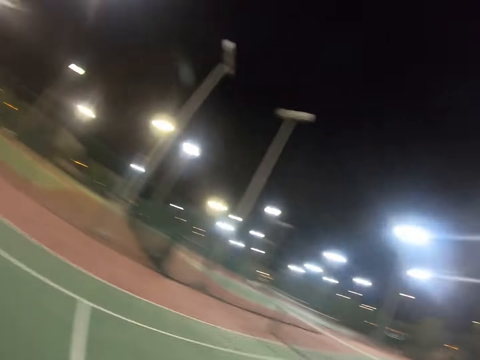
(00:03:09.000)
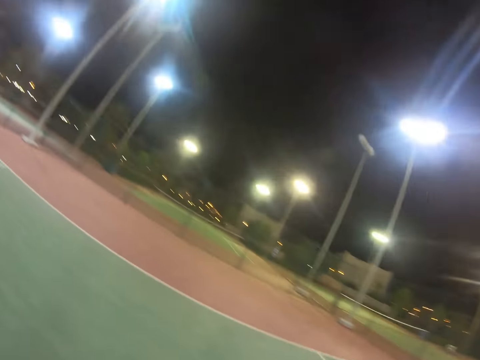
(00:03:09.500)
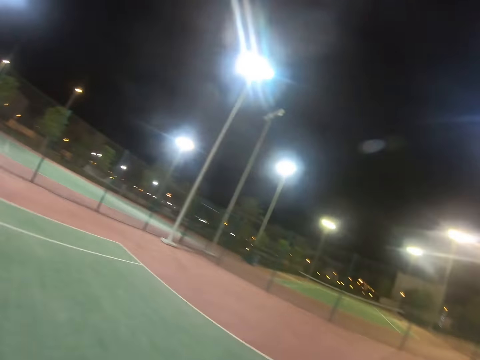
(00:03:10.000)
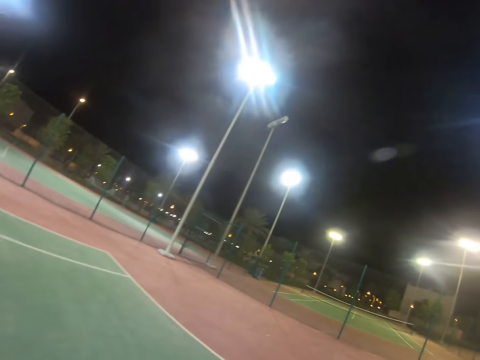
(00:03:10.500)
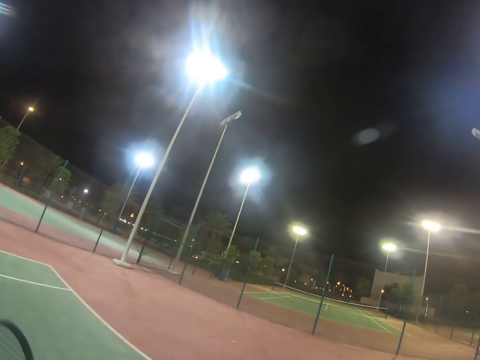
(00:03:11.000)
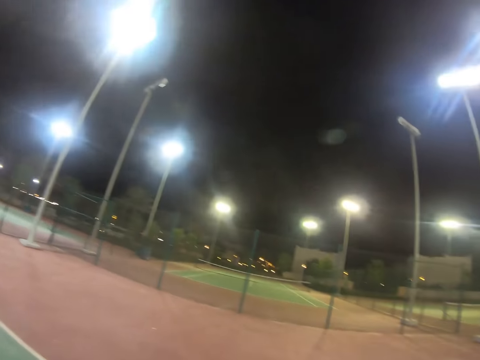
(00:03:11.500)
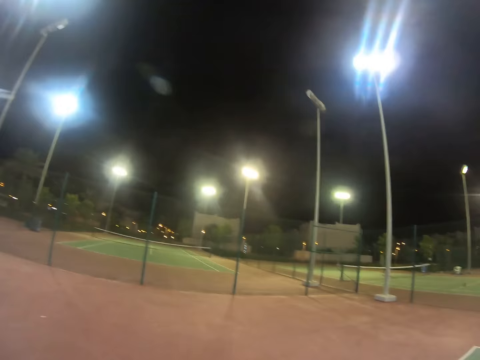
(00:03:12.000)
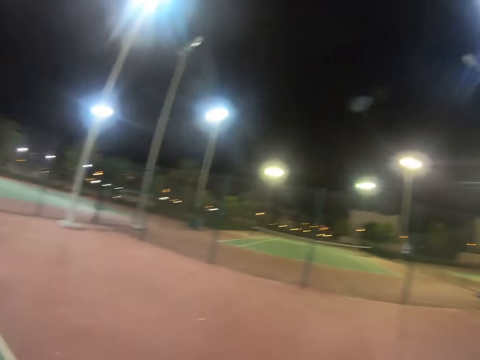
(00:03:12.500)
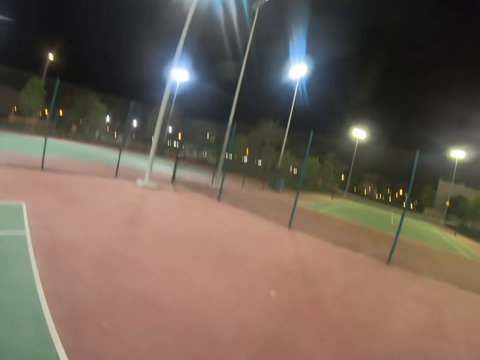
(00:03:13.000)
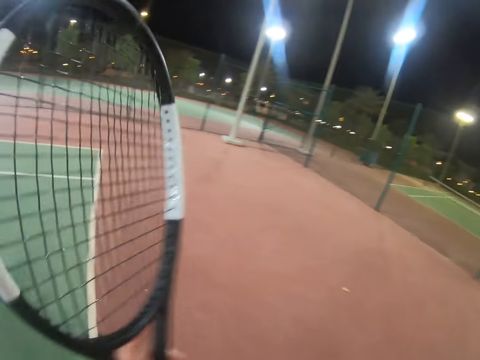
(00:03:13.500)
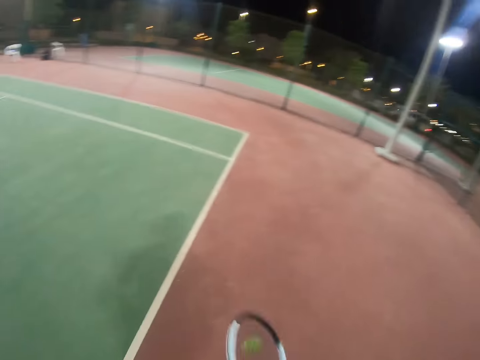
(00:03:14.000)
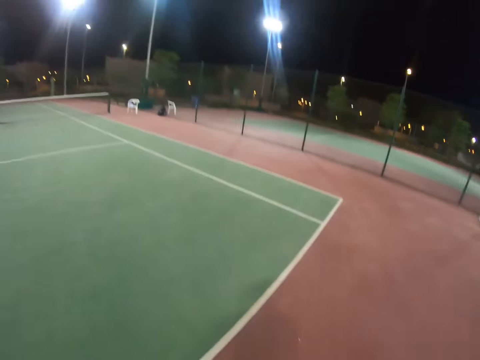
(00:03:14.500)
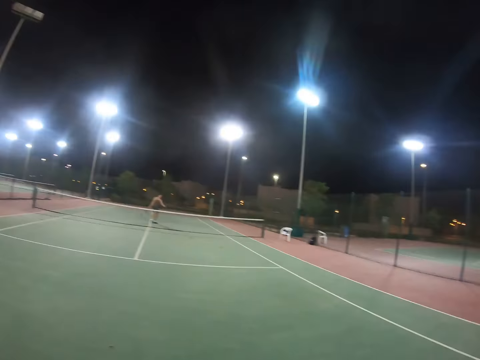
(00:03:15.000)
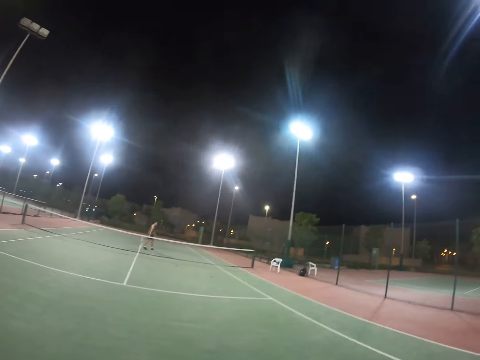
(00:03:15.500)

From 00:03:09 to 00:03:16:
The camera wearer goes for the tennis ball.

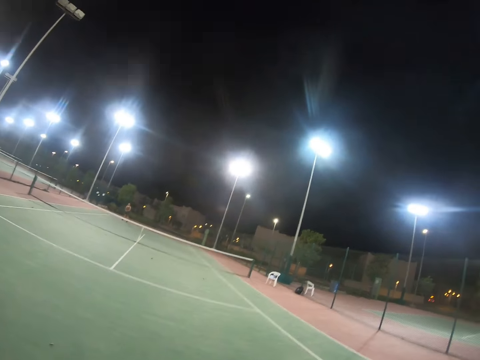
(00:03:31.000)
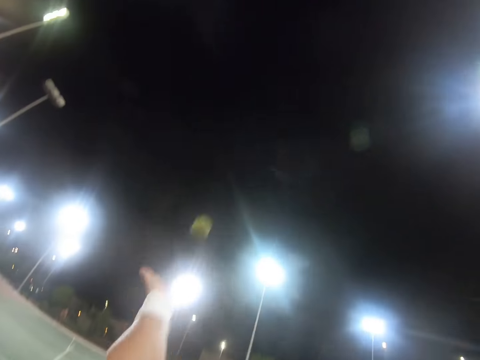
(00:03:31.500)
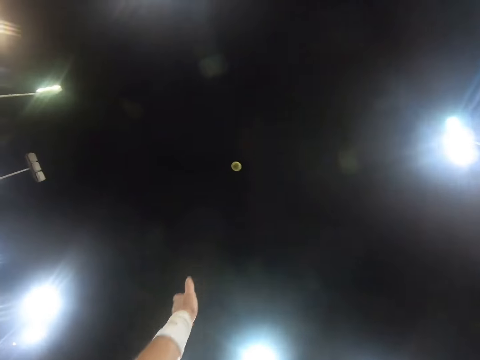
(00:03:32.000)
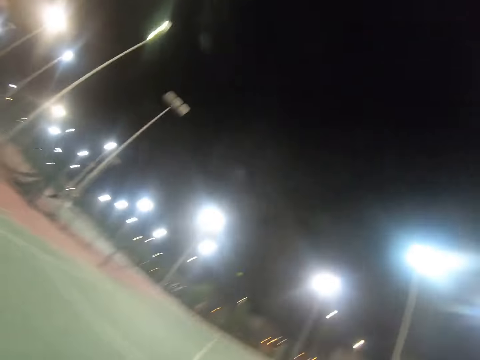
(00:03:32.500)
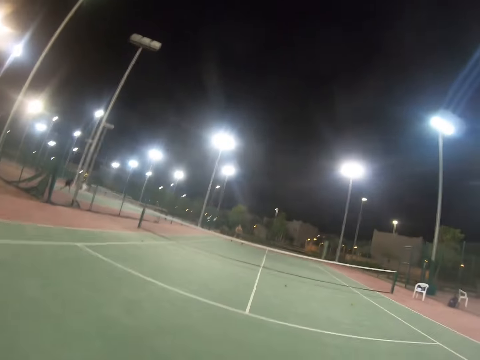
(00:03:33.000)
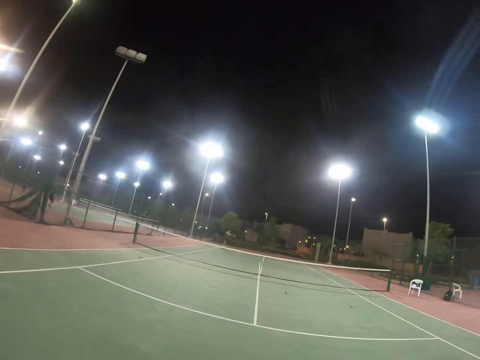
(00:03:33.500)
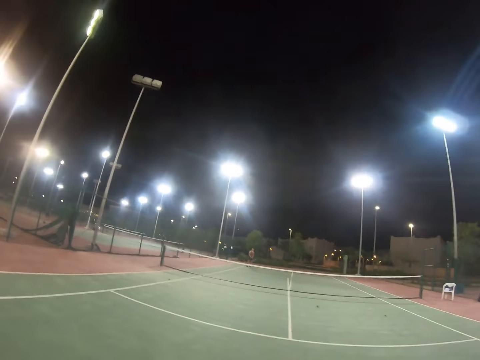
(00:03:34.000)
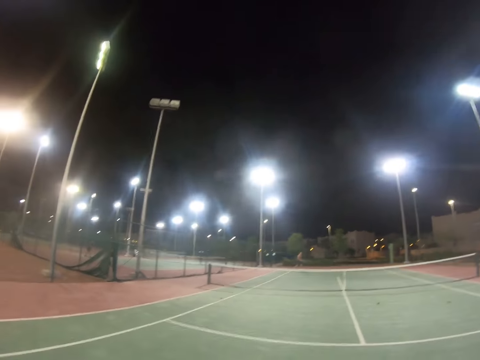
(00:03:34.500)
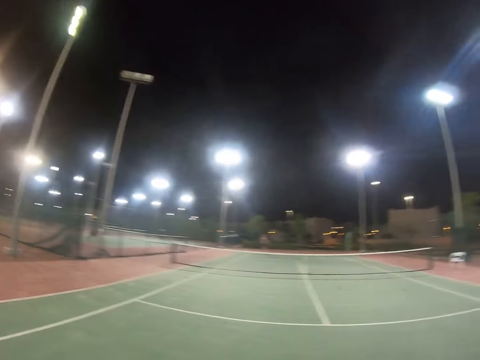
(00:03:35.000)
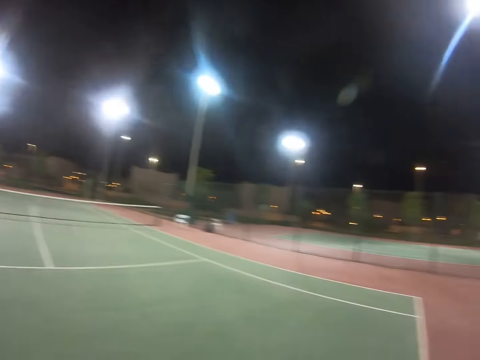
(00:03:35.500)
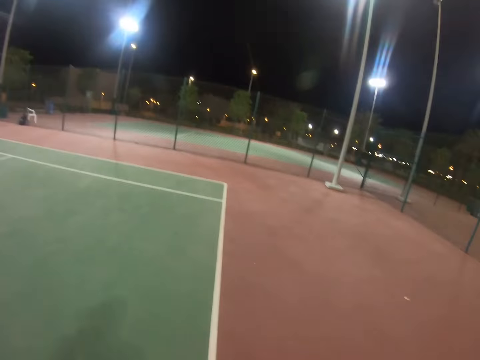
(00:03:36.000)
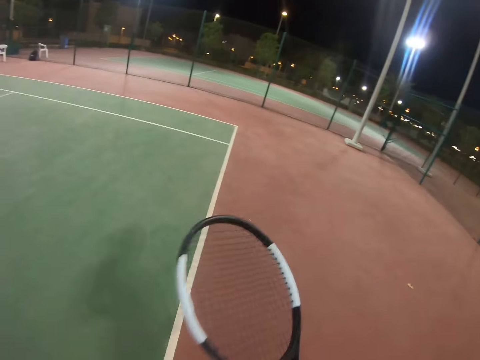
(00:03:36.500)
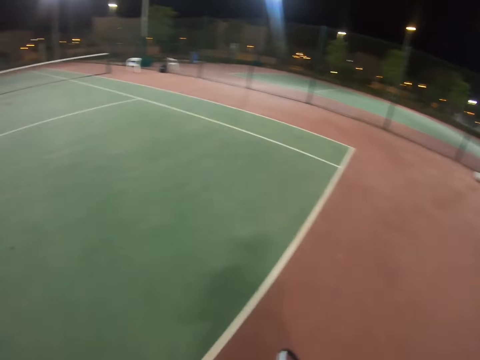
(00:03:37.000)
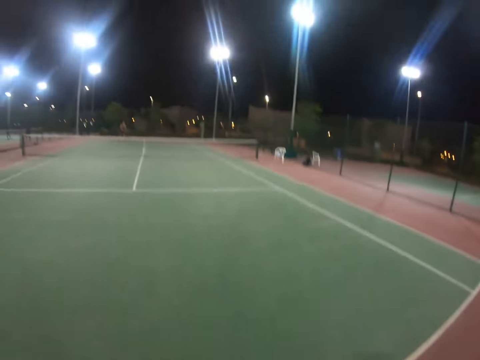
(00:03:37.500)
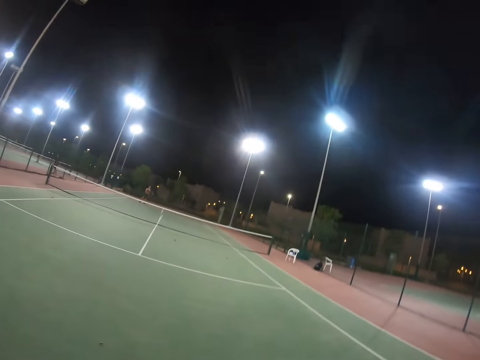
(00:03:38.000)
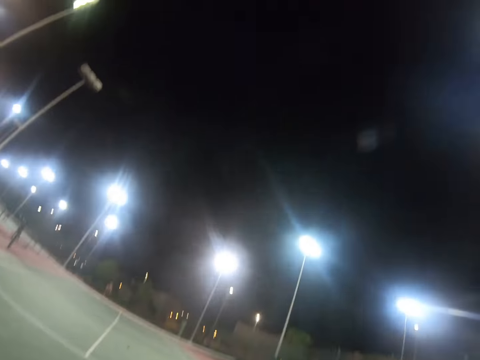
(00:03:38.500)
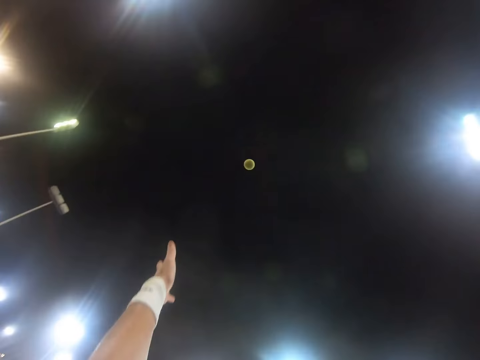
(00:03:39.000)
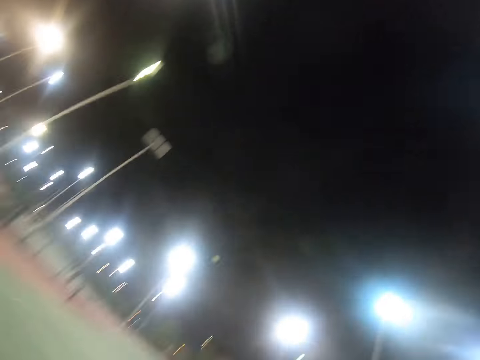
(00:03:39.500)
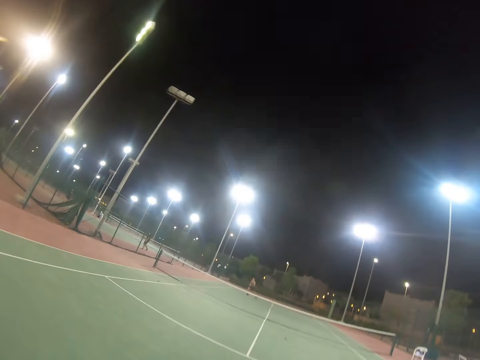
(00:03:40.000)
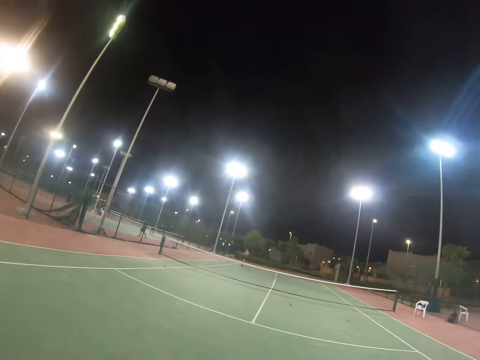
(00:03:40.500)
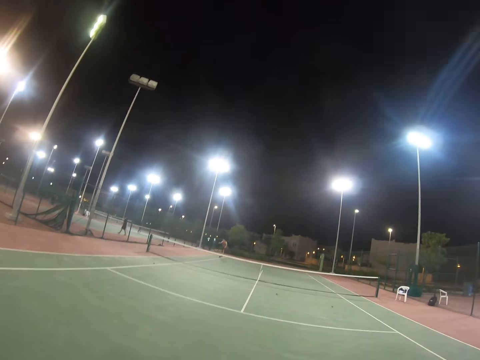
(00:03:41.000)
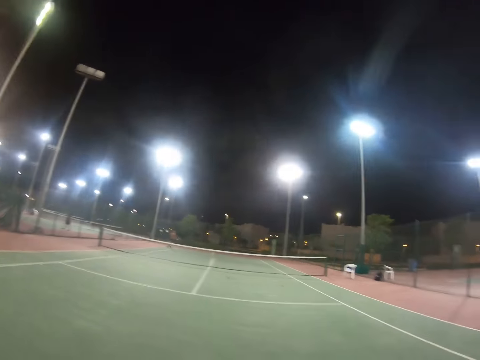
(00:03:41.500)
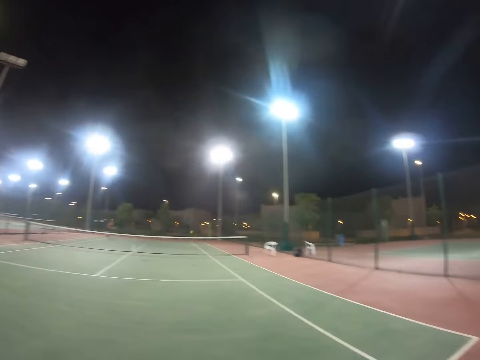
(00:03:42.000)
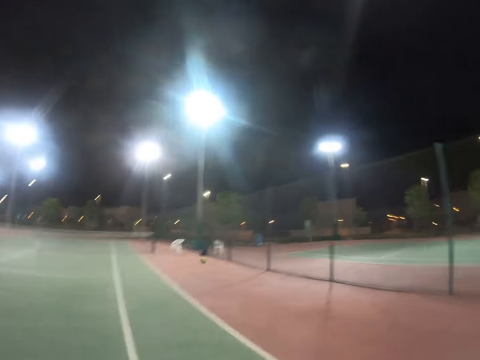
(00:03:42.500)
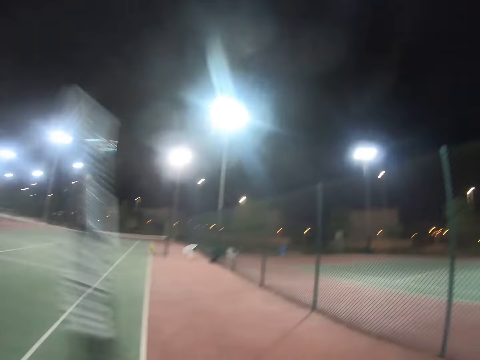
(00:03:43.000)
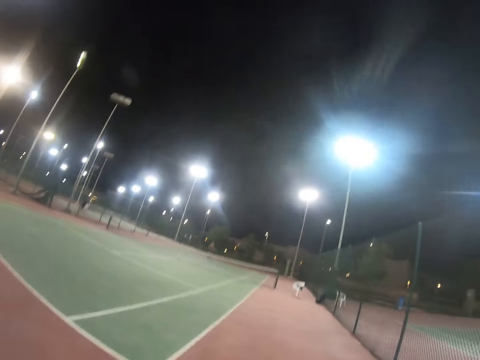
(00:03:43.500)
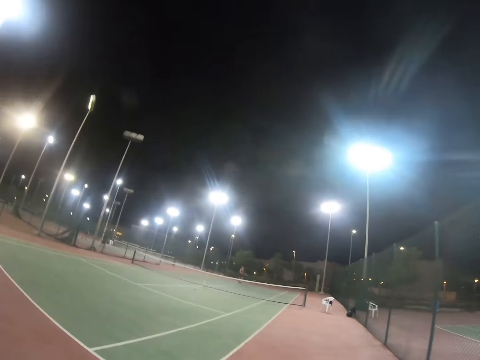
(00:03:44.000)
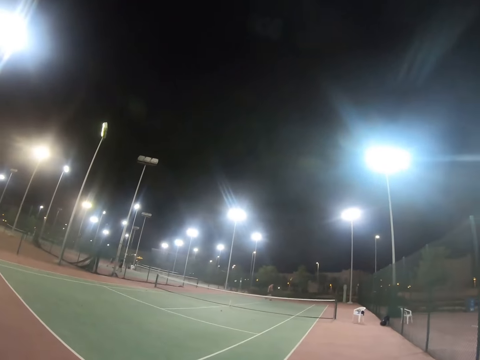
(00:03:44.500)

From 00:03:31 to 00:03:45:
The camera wearer hits the tennis ball. A person hits the tennis ball. The camera wearer hits the tennis ball.

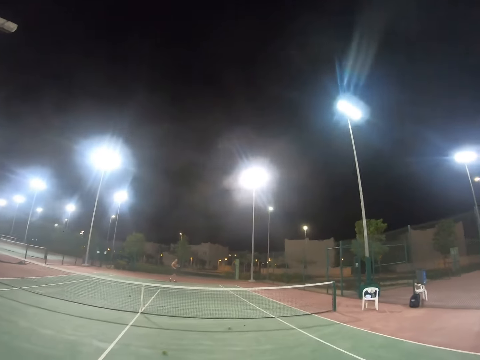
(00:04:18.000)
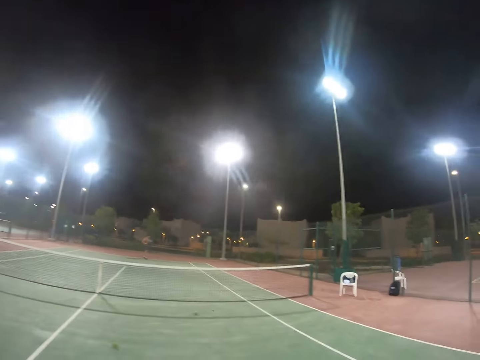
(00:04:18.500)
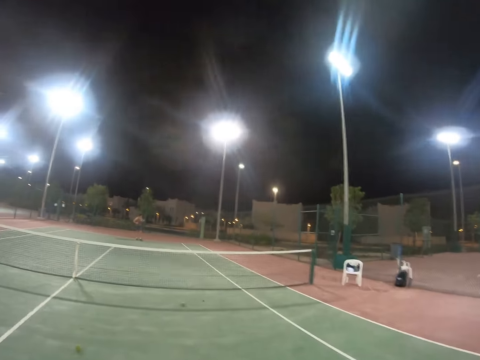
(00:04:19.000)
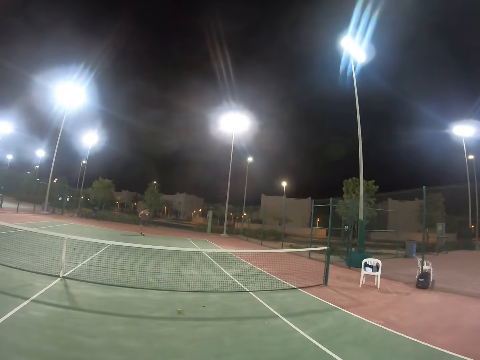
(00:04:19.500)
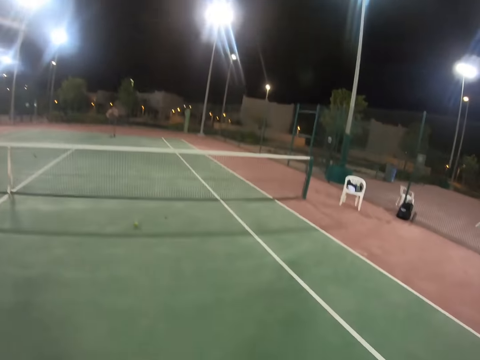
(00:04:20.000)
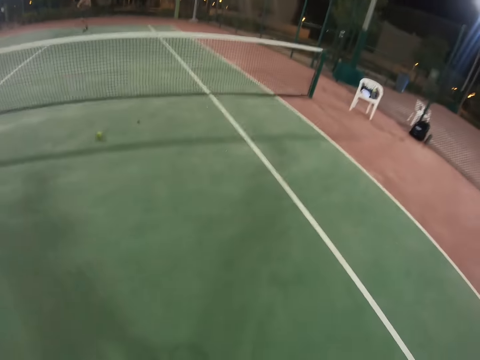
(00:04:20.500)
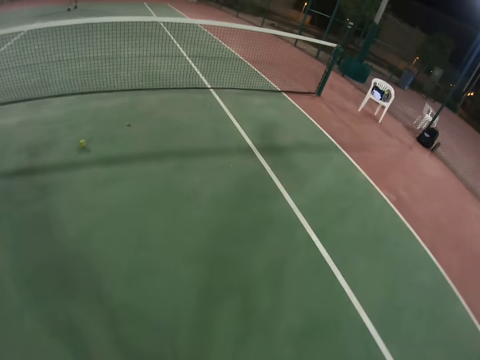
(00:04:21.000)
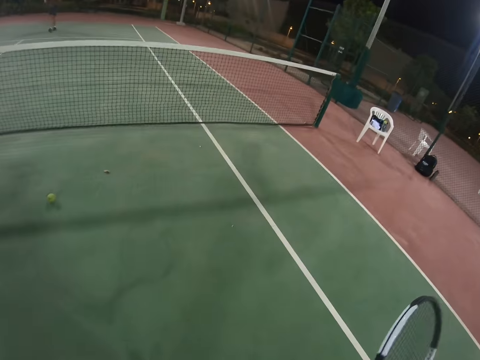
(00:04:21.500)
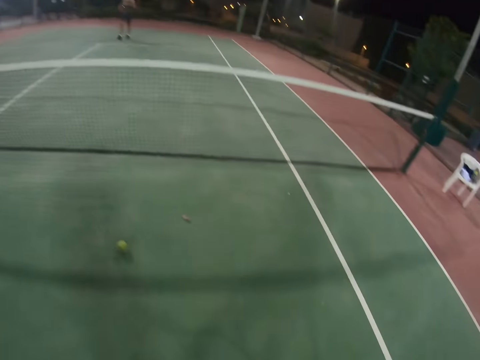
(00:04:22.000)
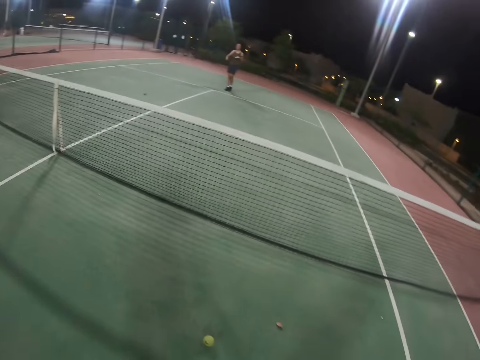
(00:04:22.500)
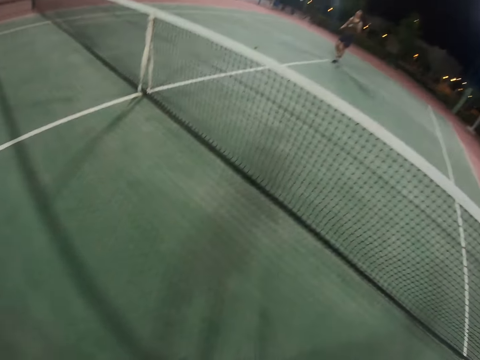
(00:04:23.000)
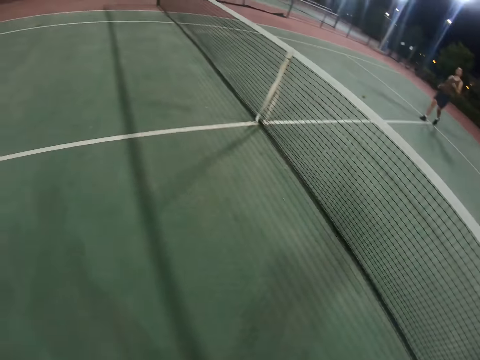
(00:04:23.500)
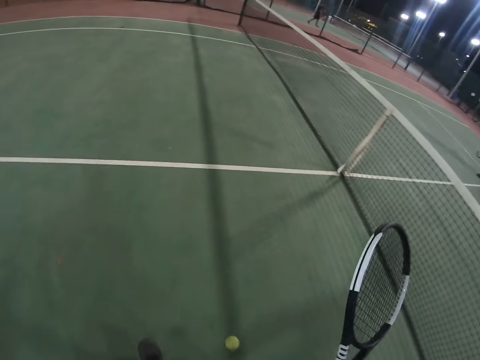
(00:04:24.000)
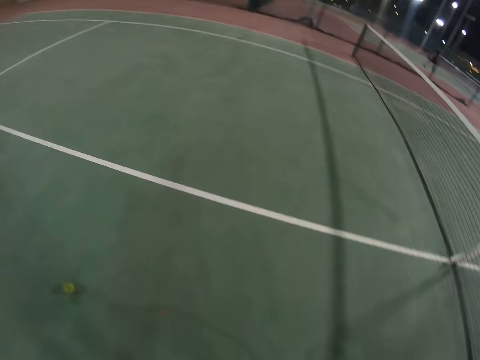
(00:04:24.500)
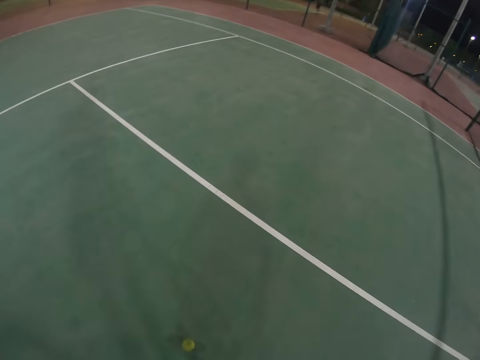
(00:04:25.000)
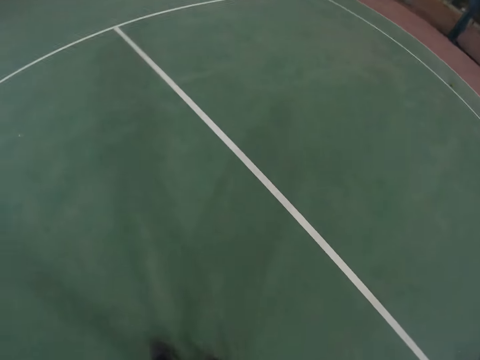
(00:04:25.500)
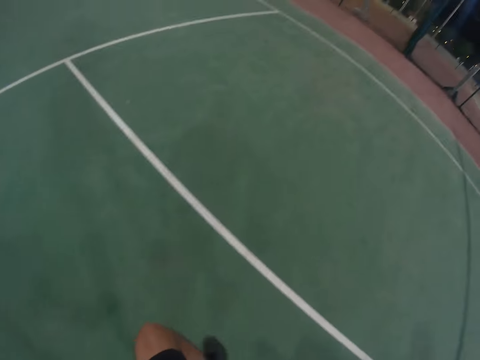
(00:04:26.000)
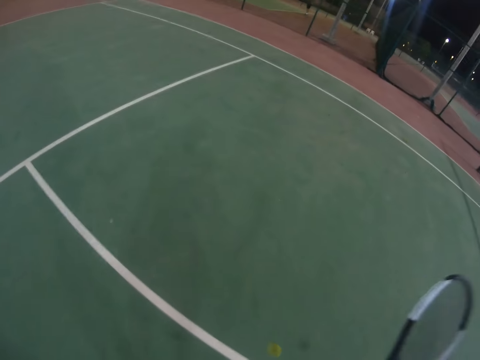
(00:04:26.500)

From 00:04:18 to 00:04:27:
The camera wearer goes for the tennis ball.
